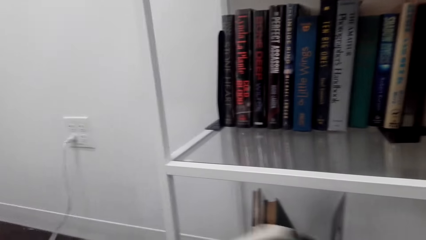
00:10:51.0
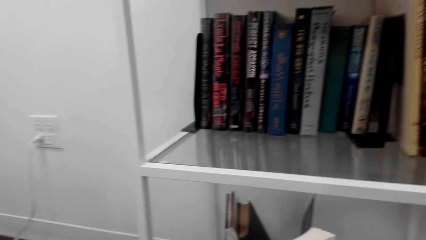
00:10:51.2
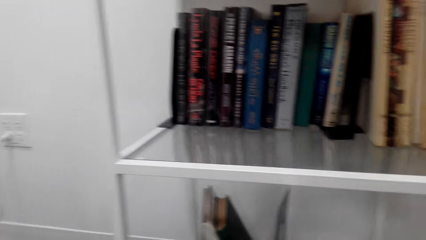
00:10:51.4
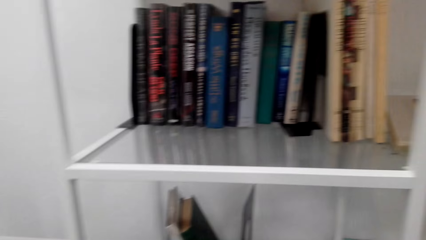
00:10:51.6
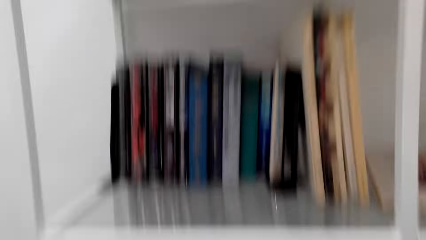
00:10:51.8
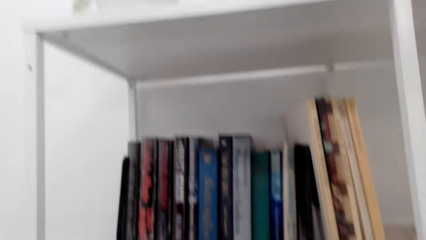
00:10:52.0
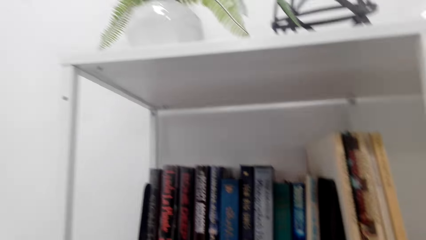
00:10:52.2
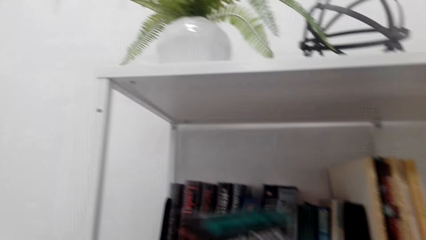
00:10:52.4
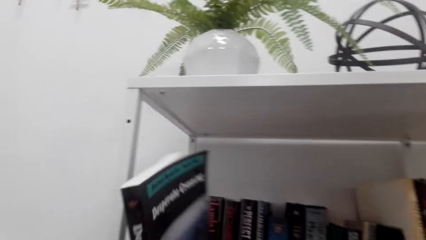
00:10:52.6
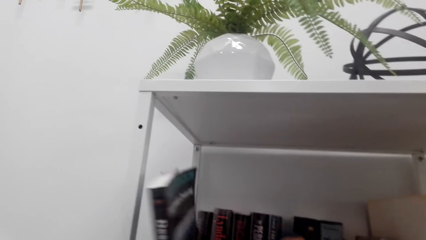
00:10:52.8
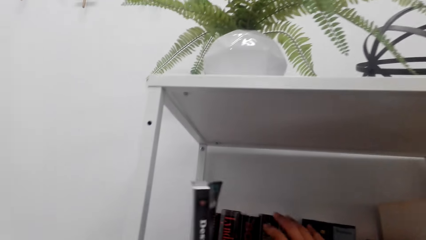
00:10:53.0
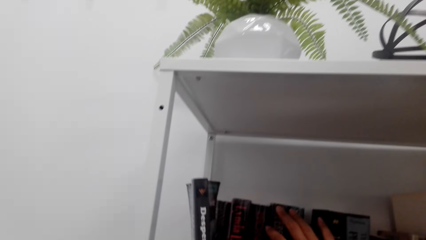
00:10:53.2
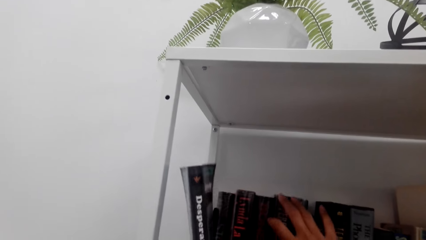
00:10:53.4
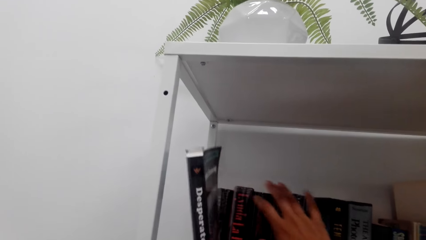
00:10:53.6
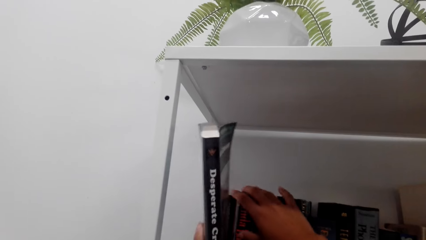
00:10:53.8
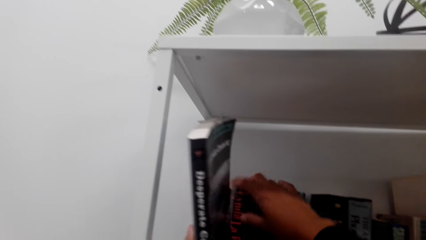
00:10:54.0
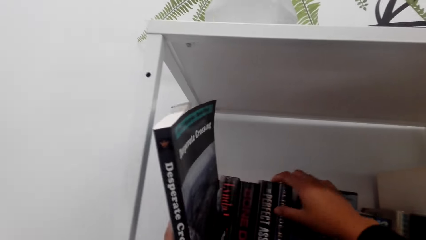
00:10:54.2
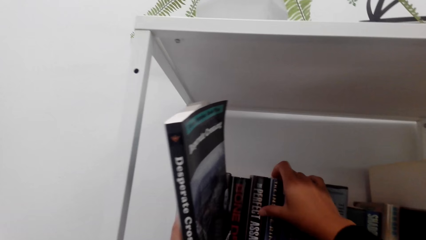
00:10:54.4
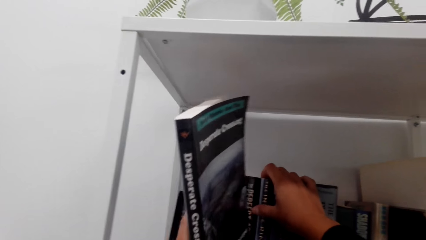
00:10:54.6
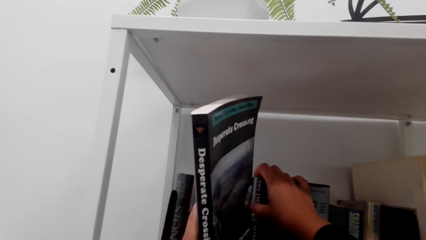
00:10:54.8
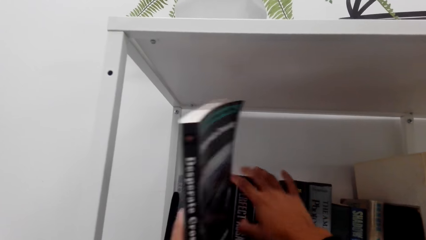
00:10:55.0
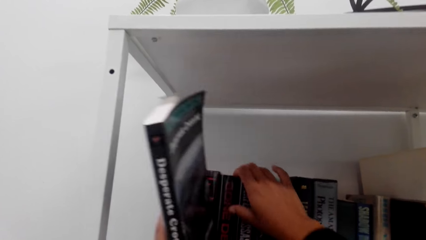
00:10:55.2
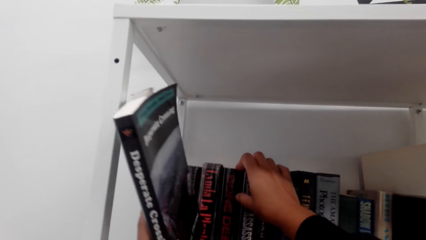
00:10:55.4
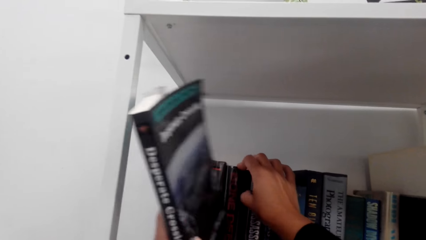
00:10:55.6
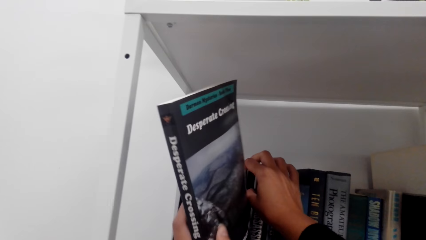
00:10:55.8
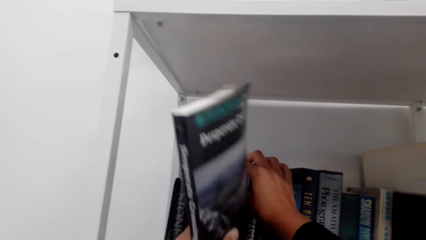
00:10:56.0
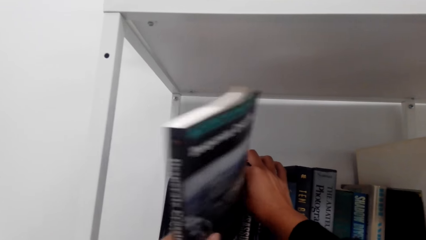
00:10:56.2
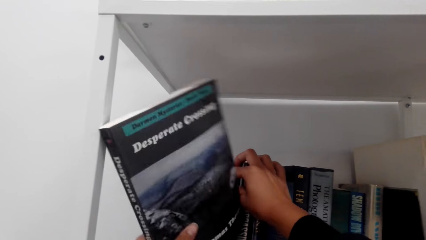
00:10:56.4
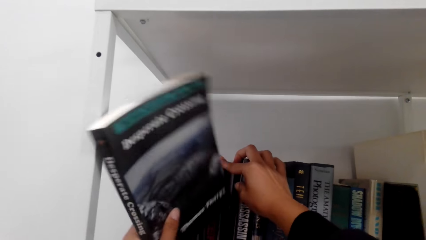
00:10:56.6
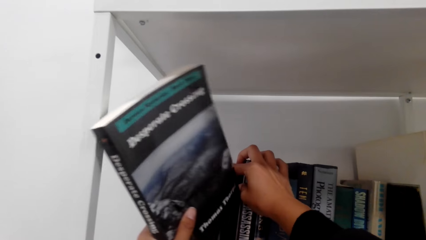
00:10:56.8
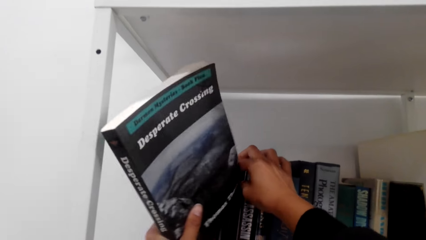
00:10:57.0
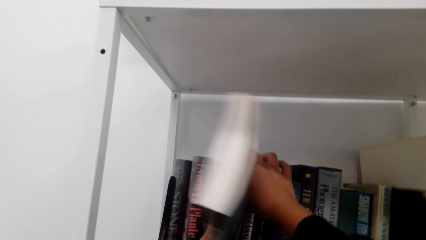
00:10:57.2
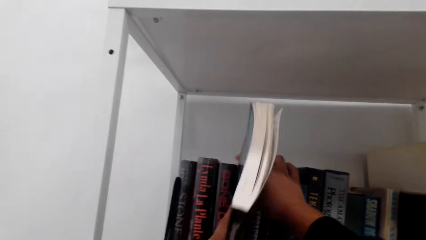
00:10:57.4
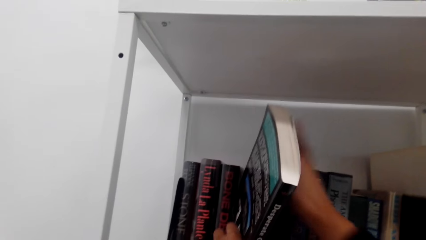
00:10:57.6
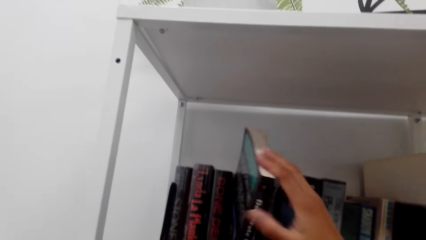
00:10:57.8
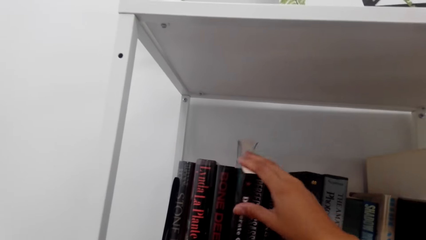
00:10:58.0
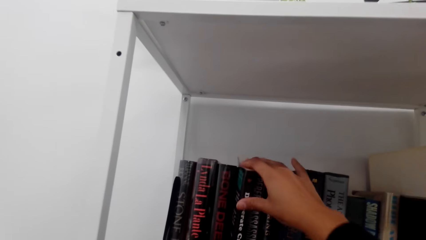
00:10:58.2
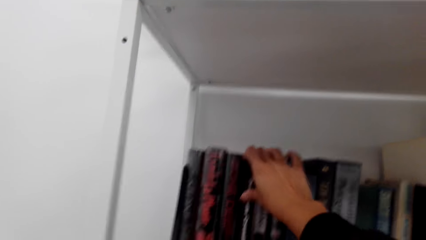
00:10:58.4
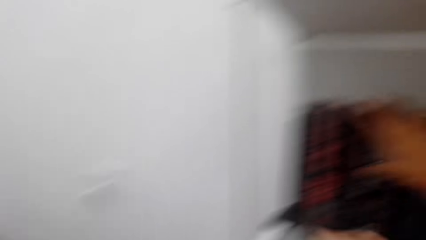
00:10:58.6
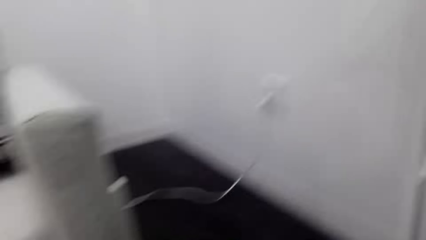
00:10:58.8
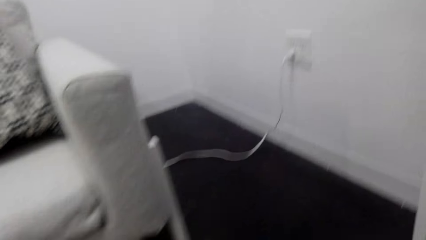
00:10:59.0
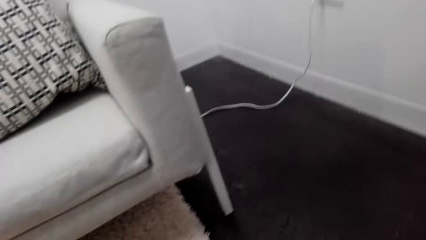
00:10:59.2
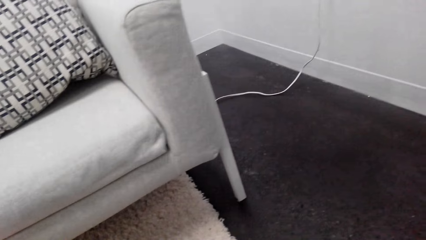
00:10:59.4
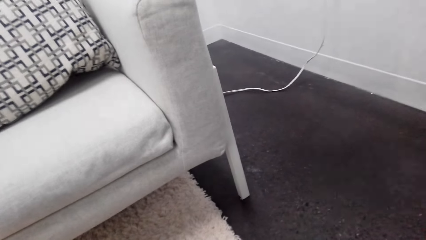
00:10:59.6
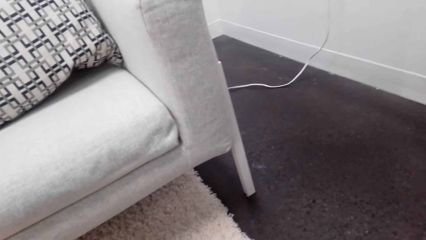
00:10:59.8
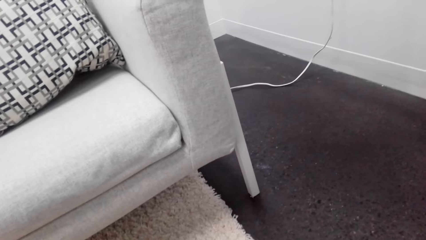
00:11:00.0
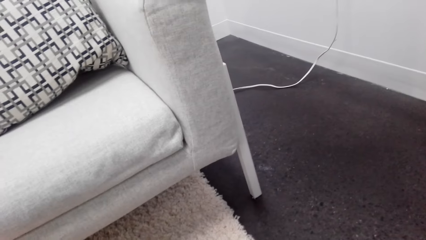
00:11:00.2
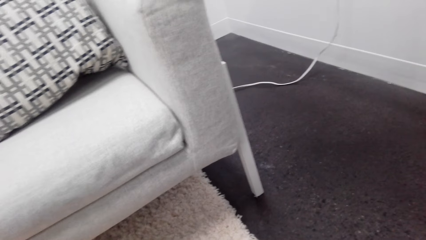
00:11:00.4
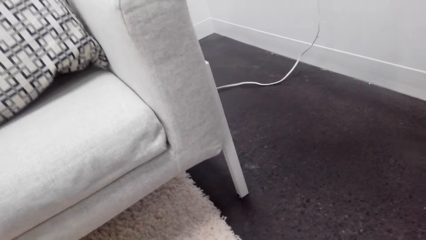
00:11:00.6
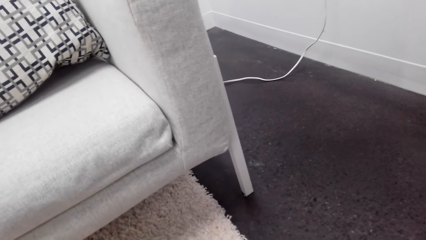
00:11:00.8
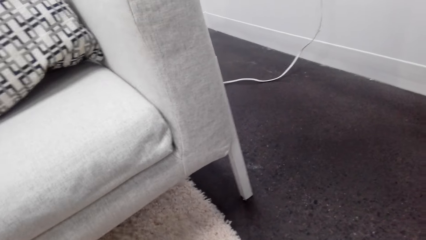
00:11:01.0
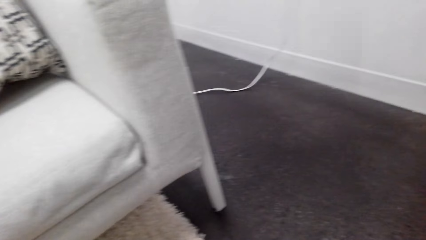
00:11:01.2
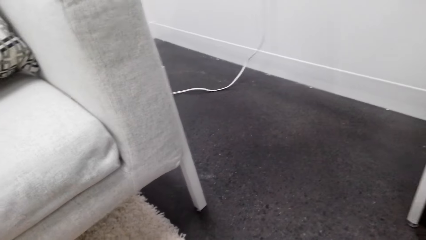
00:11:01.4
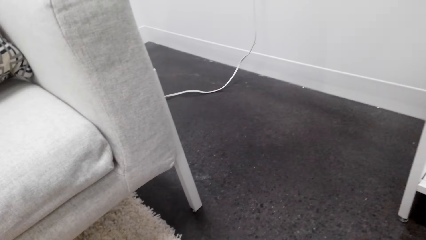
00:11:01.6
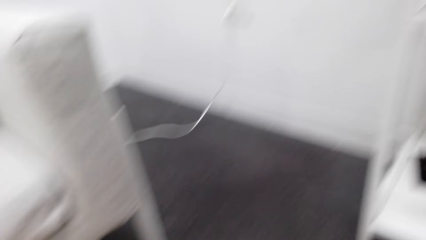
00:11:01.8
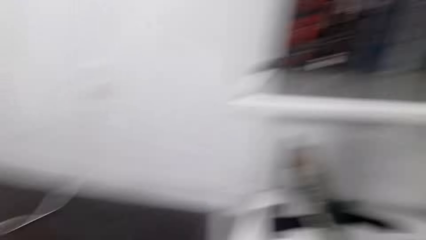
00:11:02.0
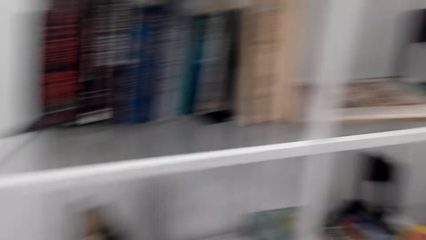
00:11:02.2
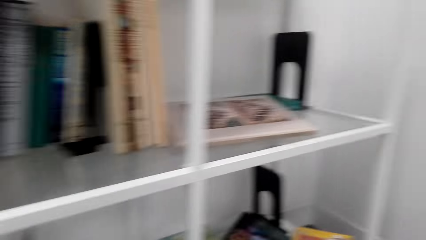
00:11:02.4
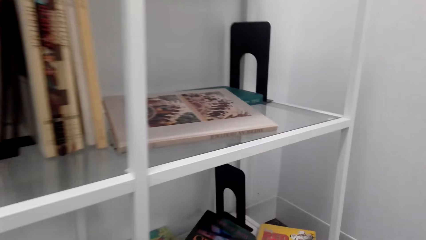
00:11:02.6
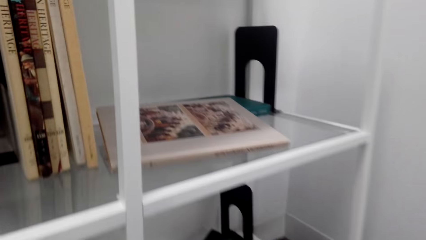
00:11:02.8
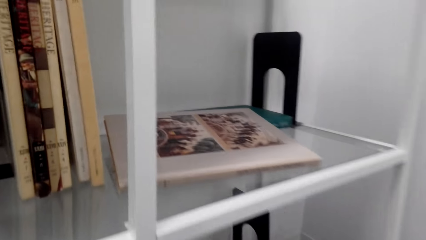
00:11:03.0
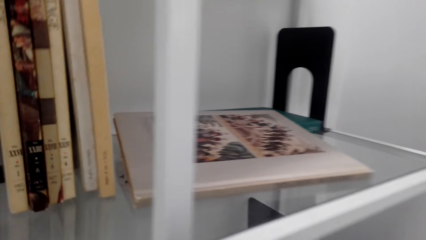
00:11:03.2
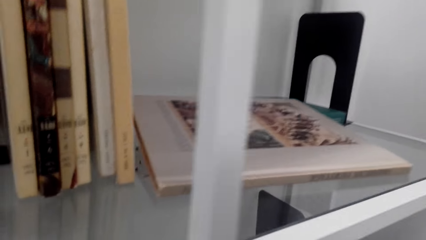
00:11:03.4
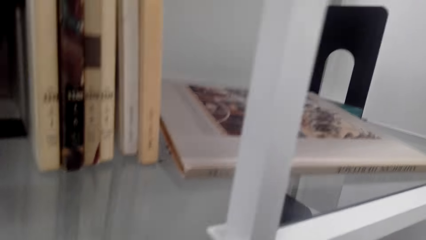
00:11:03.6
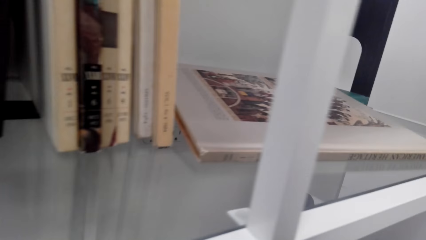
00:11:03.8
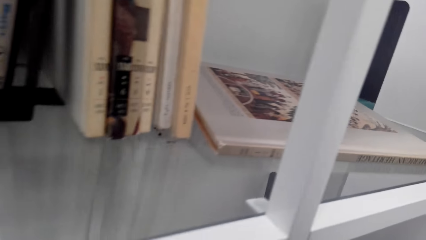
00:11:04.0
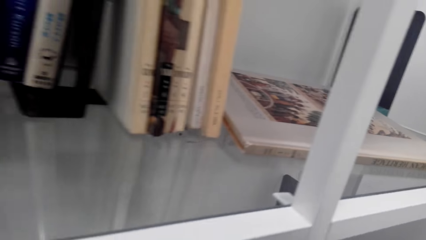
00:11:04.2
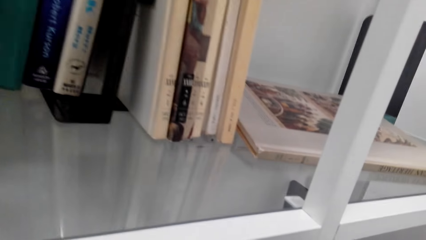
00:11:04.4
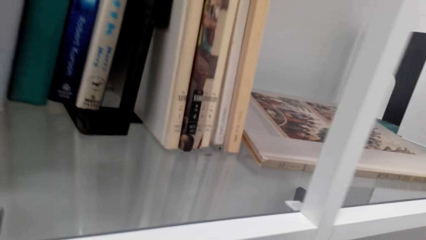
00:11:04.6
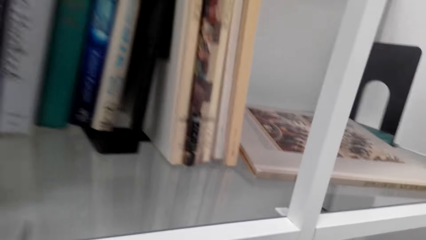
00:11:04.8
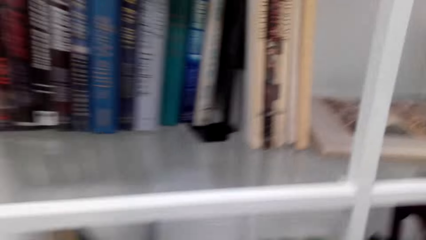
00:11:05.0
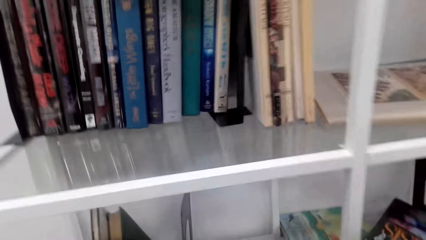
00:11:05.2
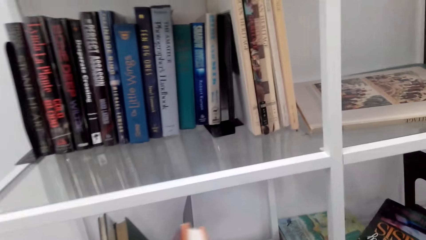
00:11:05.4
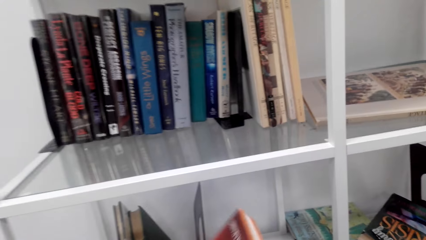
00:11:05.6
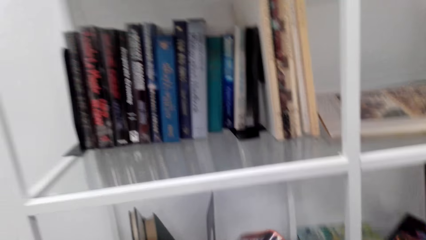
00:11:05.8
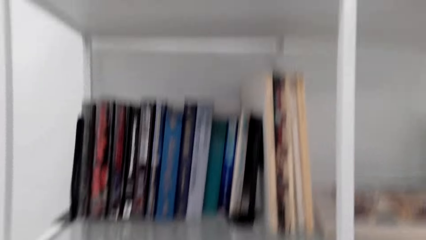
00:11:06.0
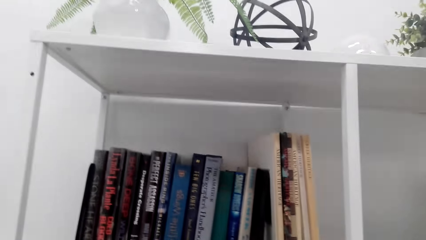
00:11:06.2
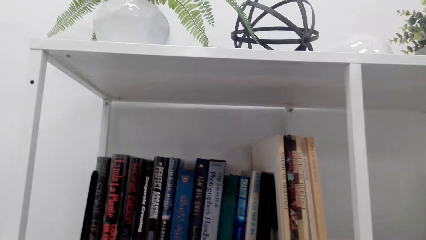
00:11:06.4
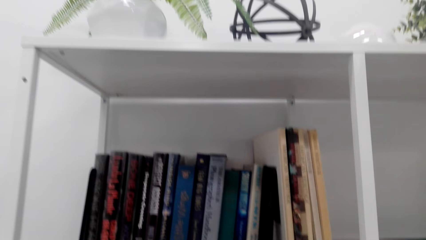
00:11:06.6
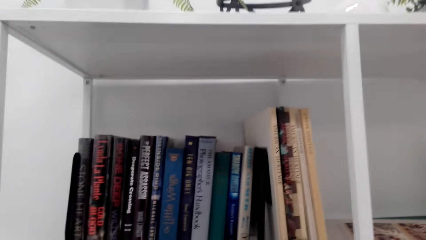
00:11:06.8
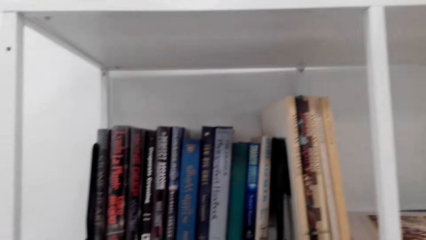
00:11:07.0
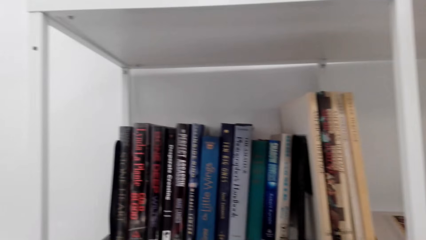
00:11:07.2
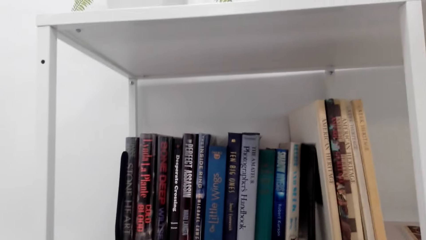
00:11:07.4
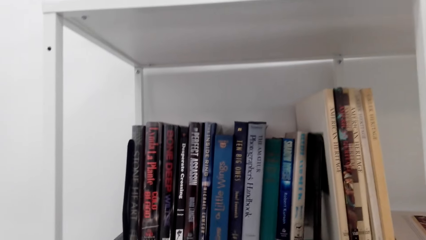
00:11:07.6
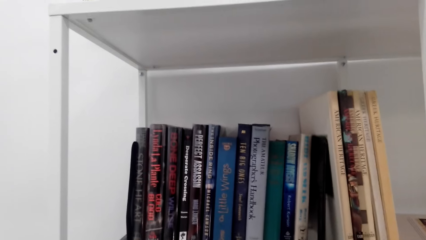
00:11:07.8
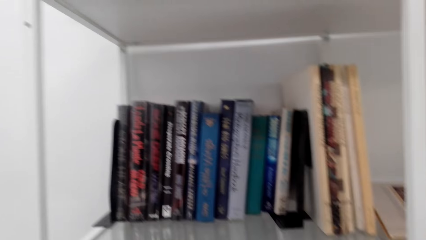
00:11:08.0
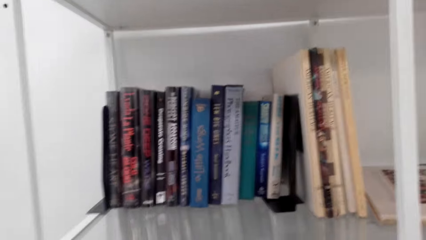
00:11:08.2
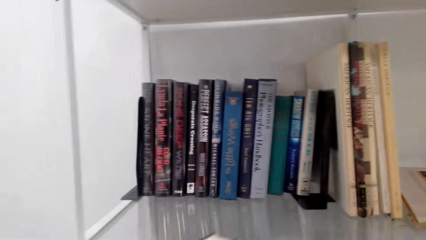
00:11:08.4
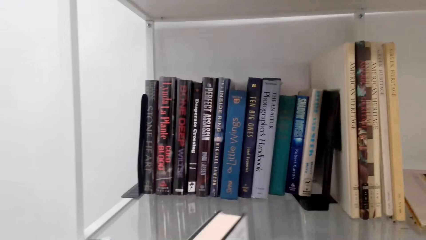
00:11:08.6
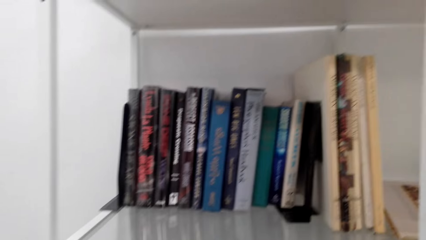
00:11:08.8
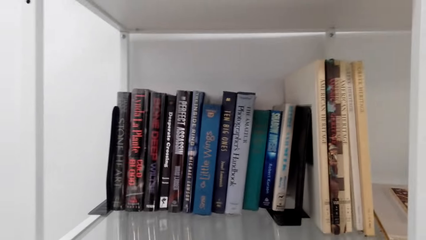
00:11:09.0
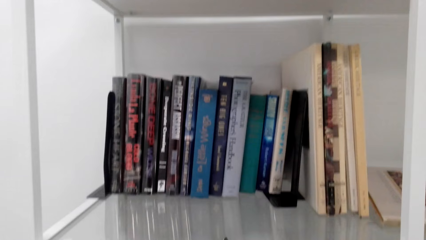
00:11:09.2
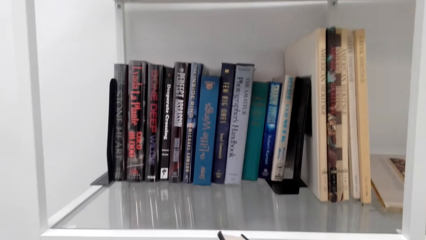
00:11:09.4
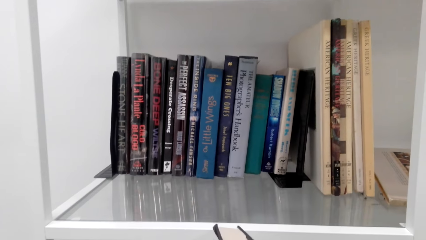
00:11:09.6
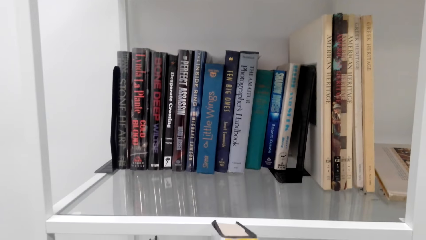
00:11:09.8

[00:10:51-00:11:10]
The camera wearer puts the books on the bookcase. They pick books on a table or from the floor.
